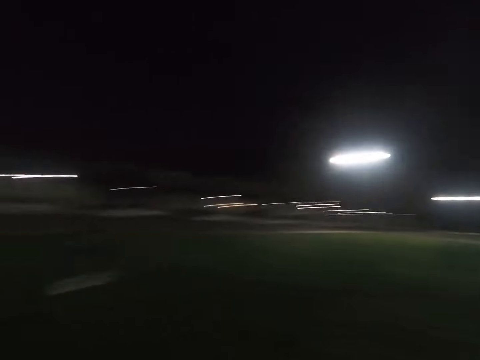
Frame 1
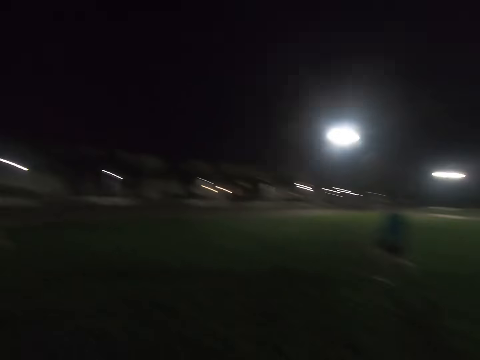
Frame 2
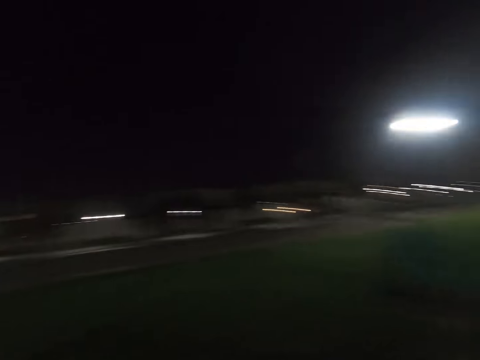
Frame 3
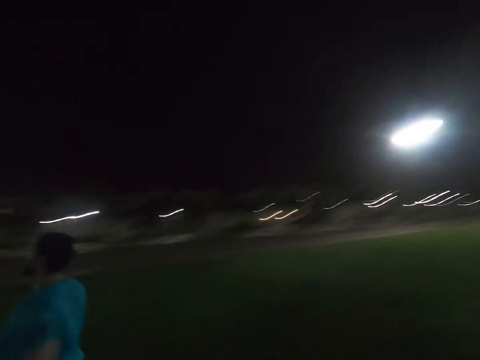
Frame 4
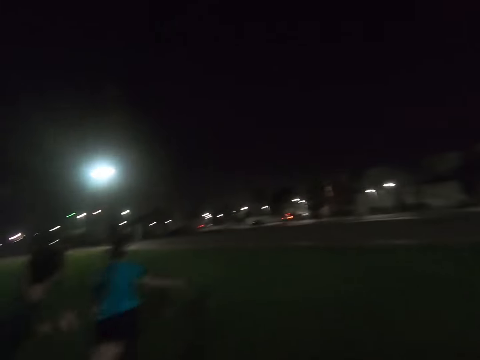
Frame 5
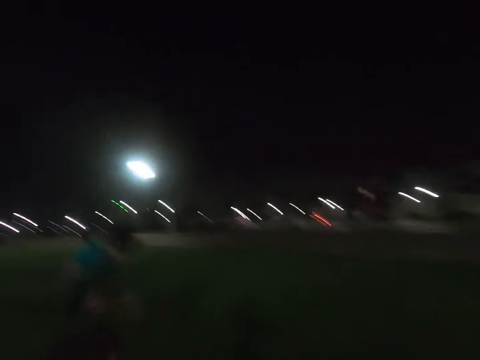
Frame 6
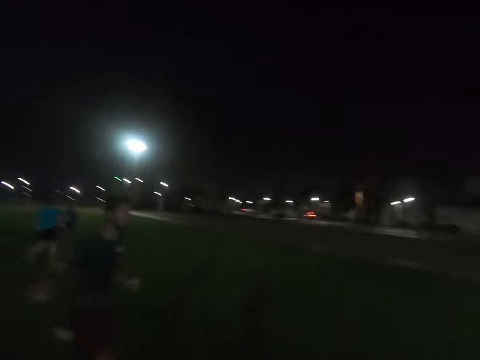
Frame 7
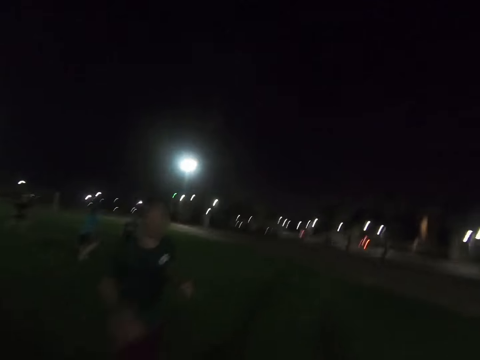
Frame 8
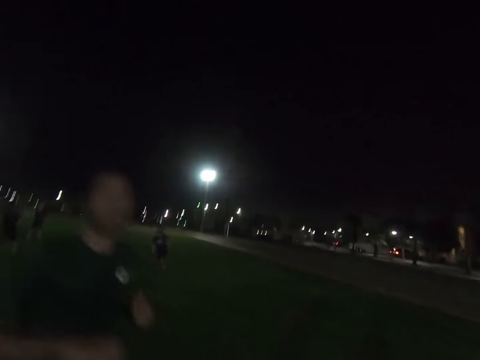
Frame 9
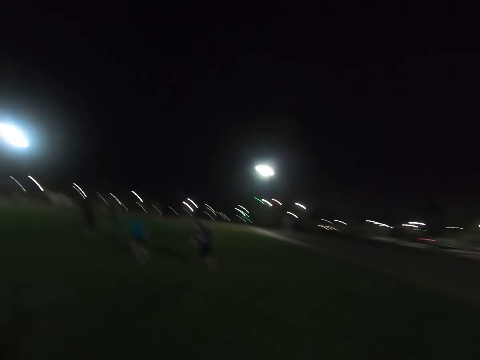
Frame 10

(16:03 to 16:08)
A man runs around the field. The camera wearer runs around. The man runs around the field again. Another man runs around the field. A third man runs around the field. The first man runs around the field.

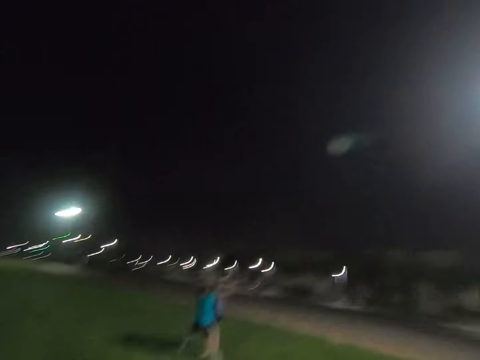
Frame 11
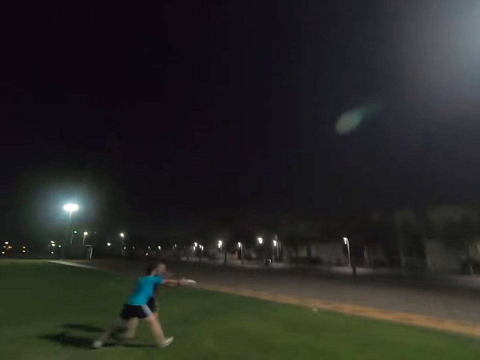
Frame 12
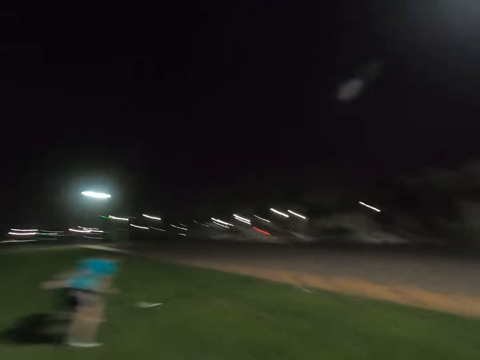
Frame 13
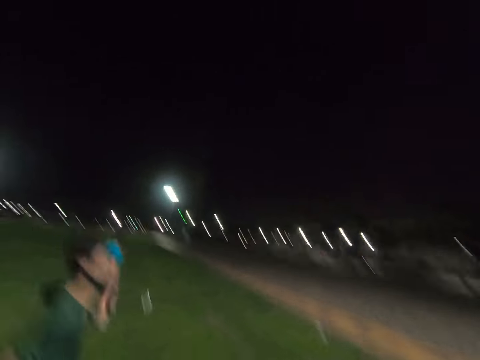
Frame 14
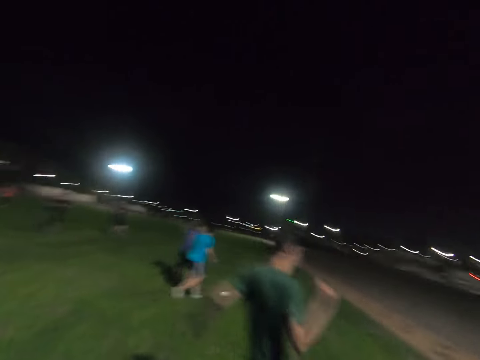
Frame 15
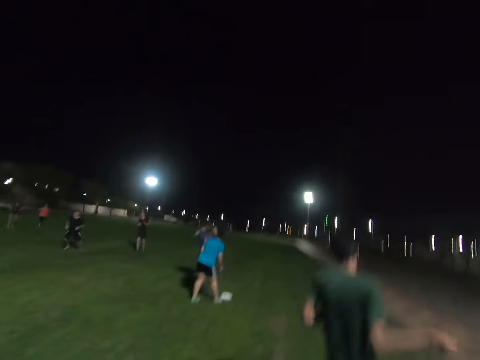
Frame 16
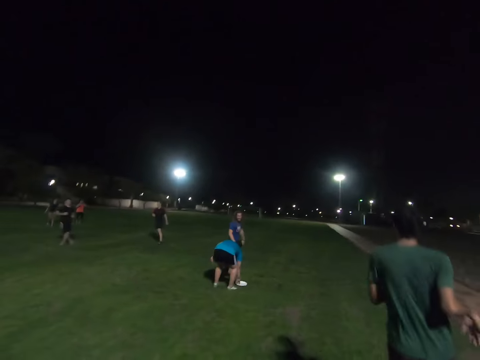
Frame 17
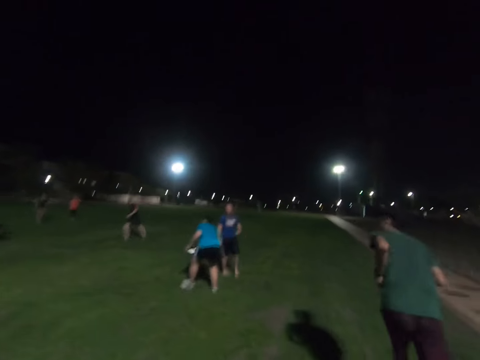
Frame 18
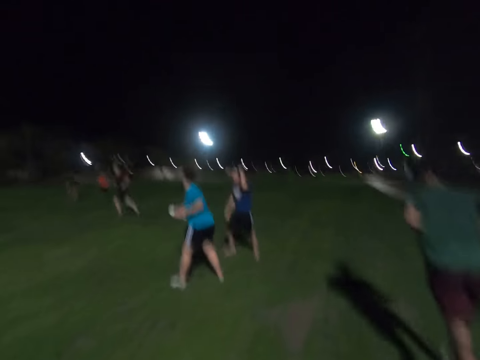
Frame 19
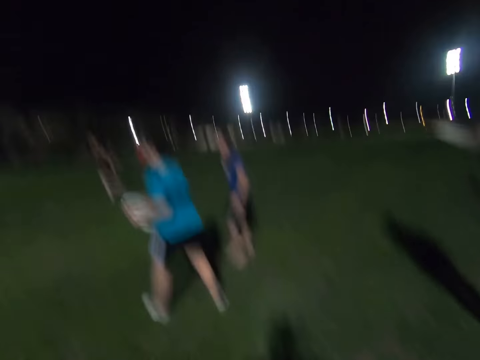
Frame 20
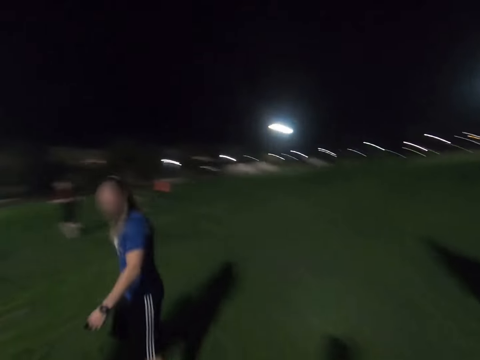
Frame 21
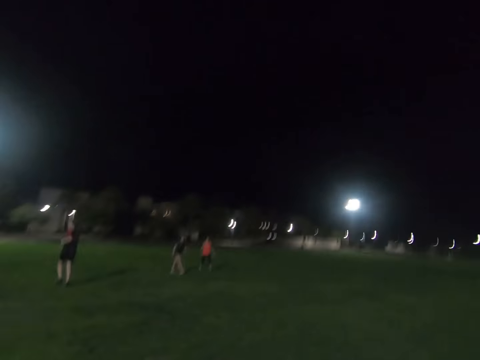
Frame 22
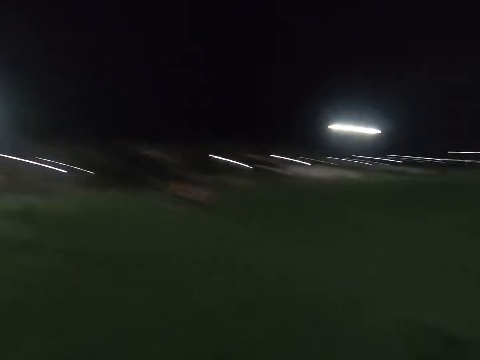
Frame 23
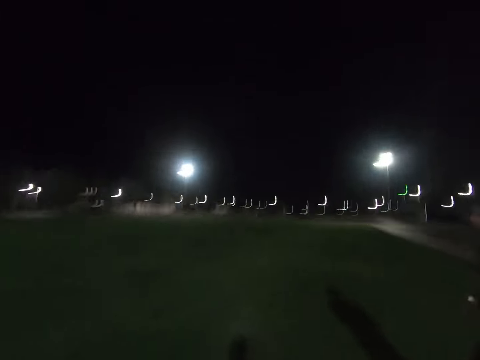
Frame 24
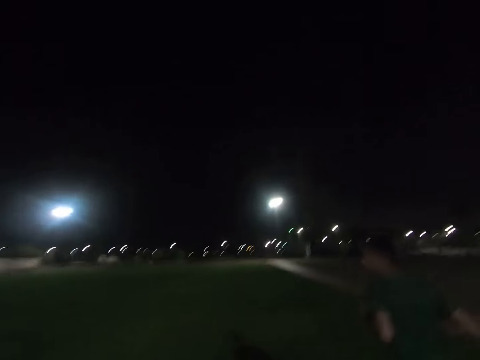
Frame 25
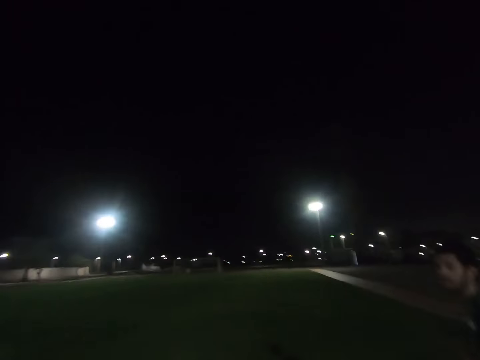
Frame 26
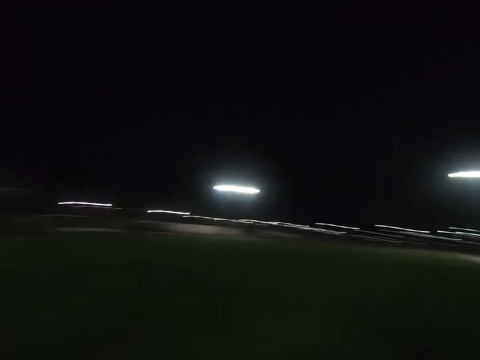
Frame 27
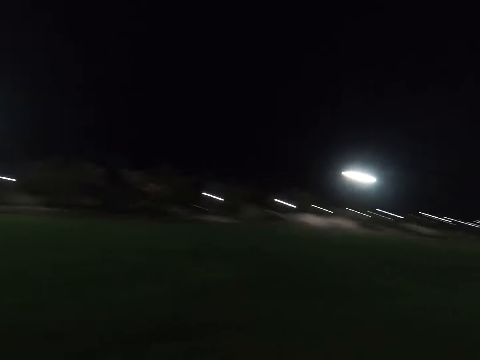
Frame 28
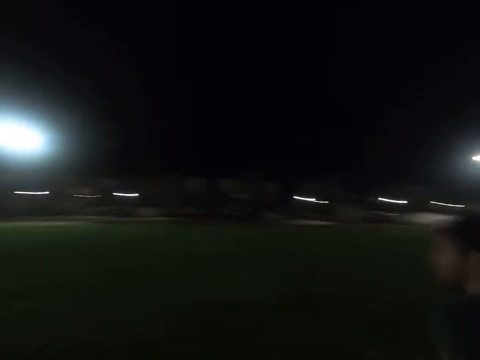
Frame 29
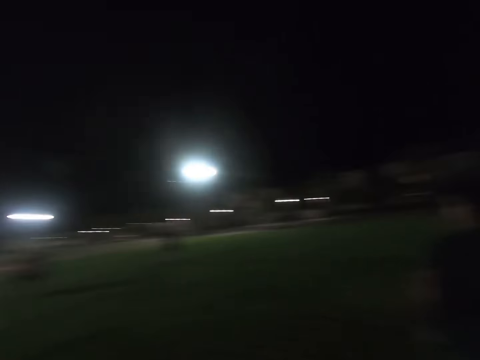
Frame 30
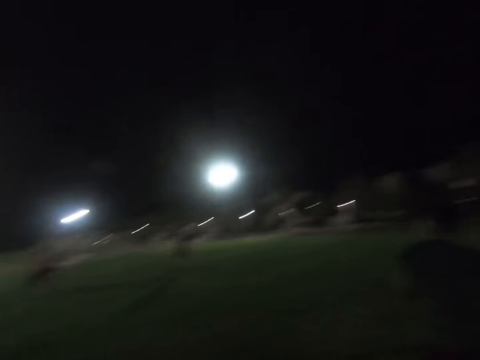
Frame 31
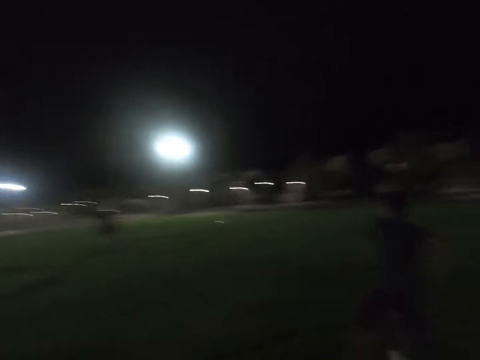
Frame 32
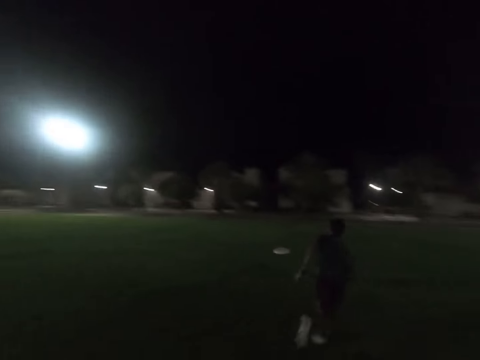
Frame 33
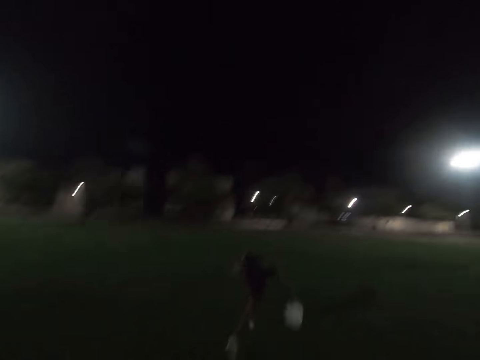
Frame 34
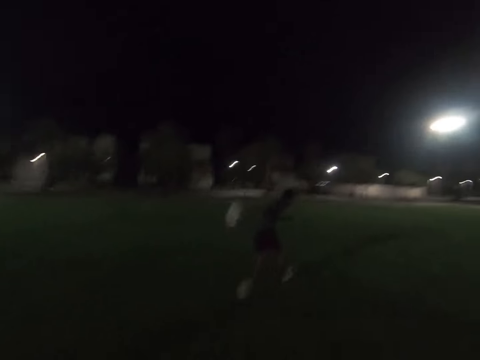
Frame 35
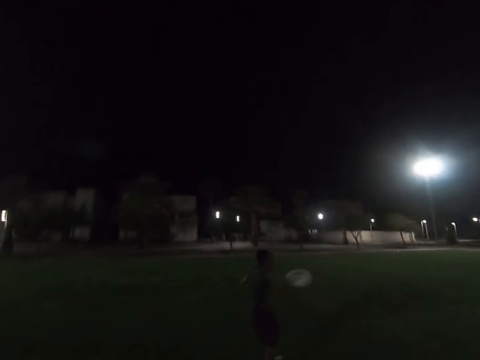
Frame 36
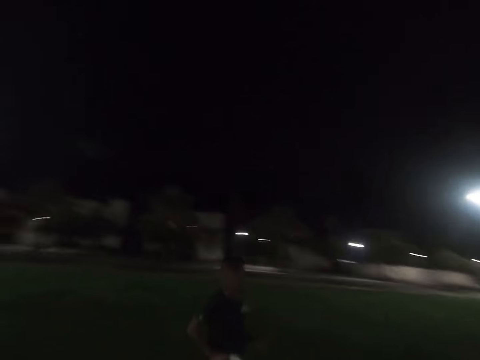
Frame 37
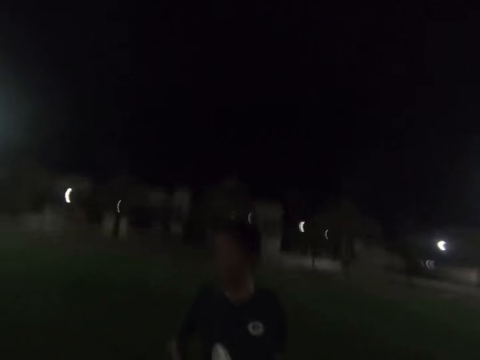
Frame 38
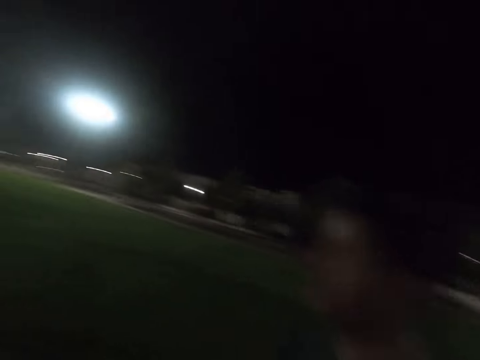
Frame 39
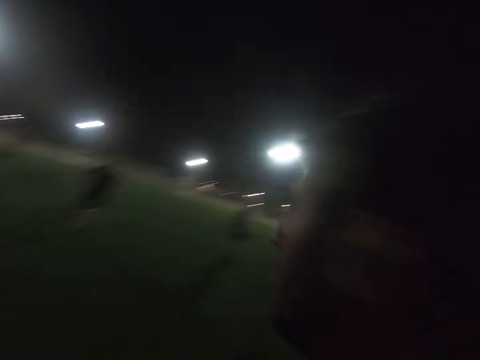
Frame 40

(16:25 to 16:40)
A man hits the frisbee disc. Another man runs around the field. The first man picks up the frisbee disc. A third man stands in the field. The first man stands in the field. The second man runs around the field and catches the frisbee disc.

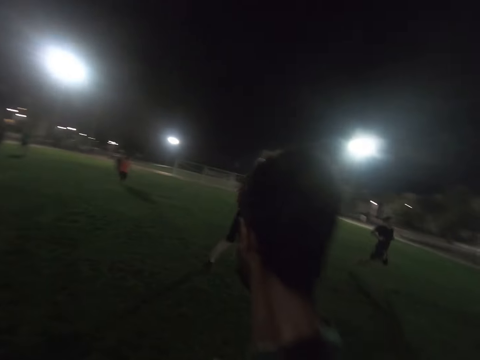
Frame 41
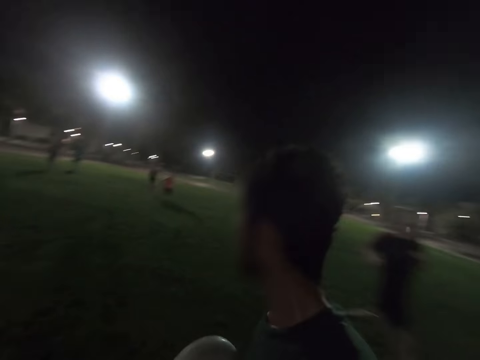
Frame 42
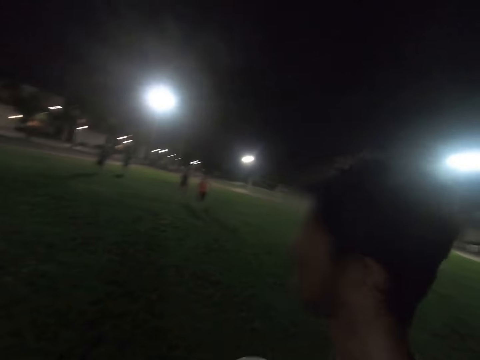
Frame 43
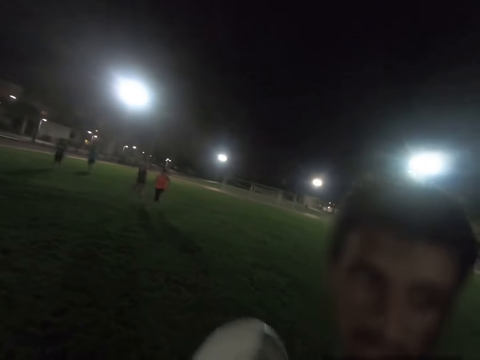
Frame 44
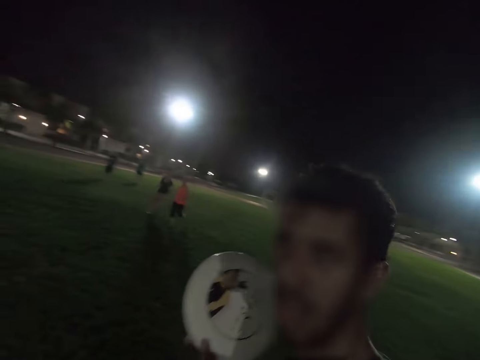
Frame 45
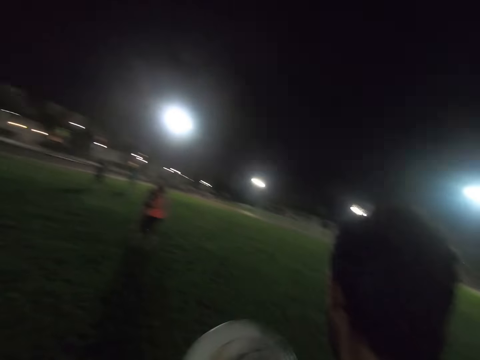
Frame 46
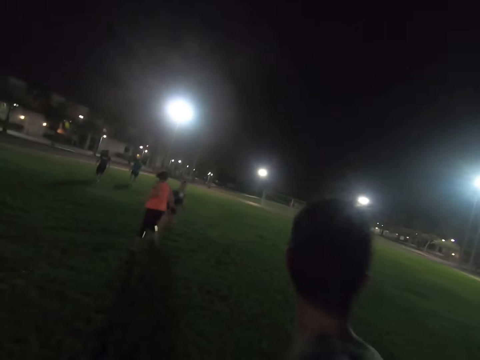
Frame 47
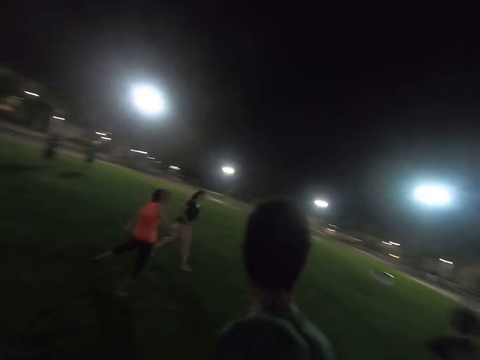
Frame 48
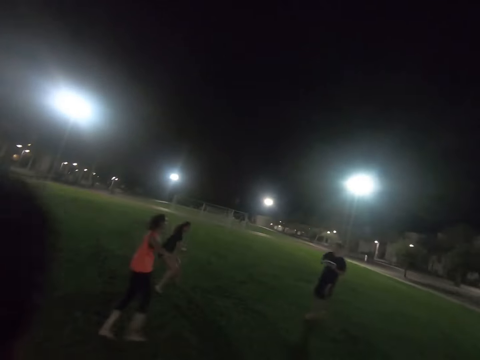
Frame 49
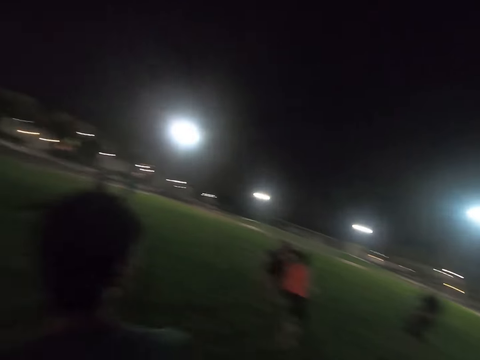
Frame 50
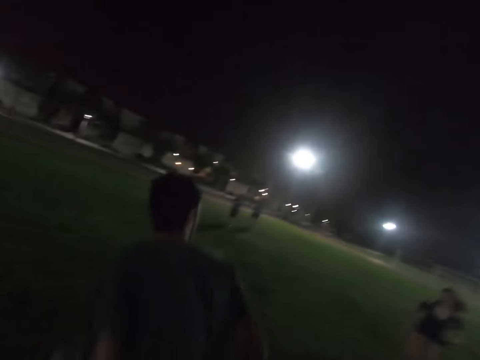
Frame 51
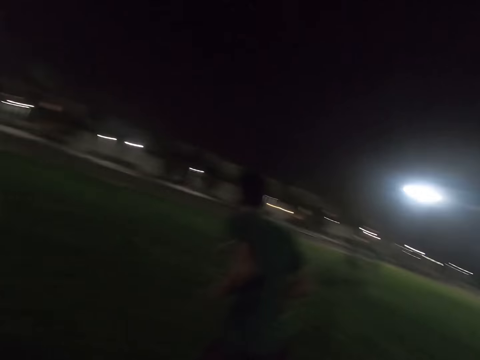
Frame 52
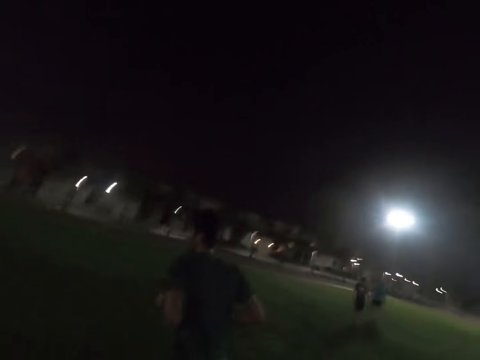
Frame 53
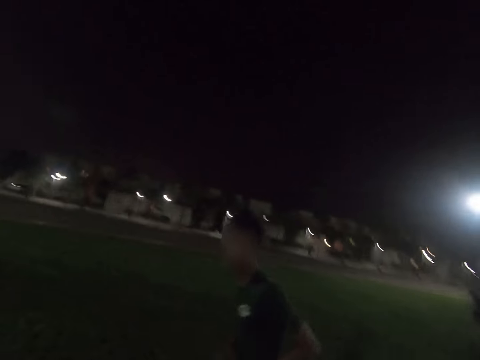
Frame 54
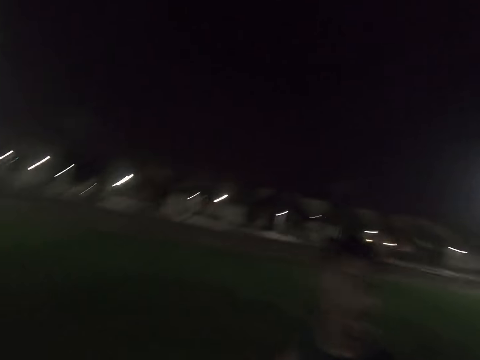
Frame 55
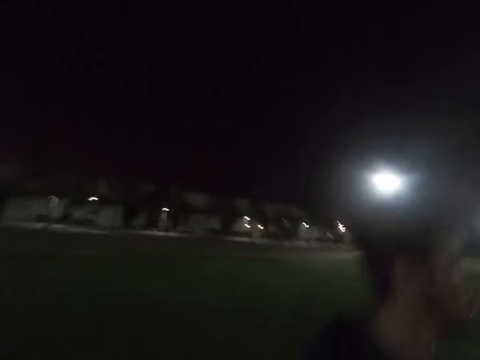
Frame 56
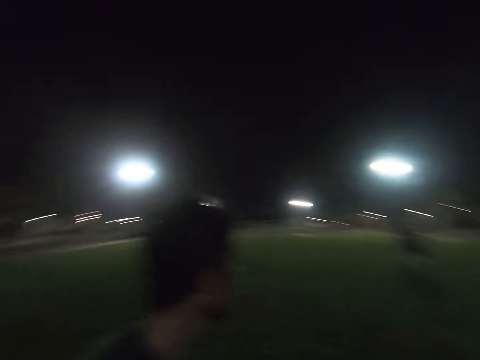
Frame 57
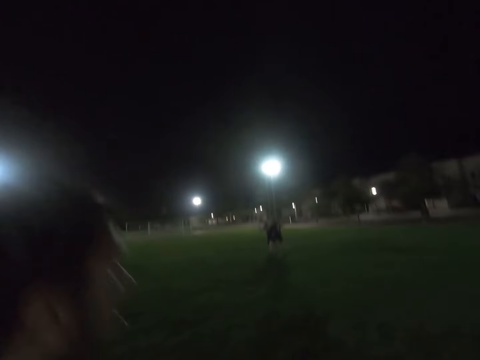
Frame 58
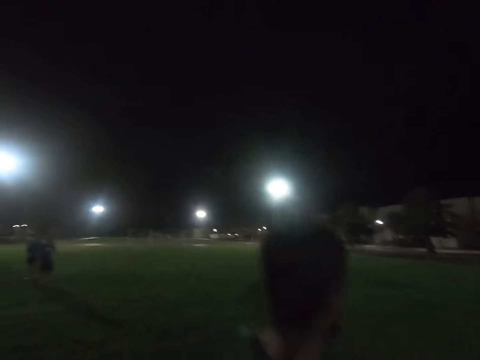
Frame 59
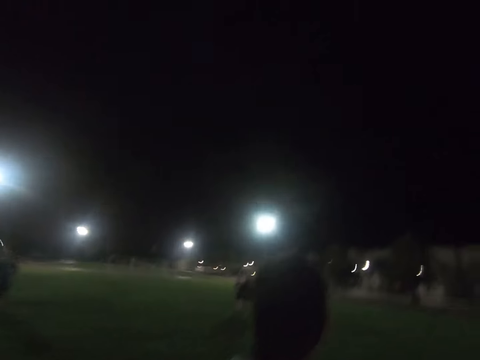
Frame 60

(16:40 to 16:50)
A man throws the frisbee disc. A lady runs around the field. Another lady runs around the field. The man runs around the field.
